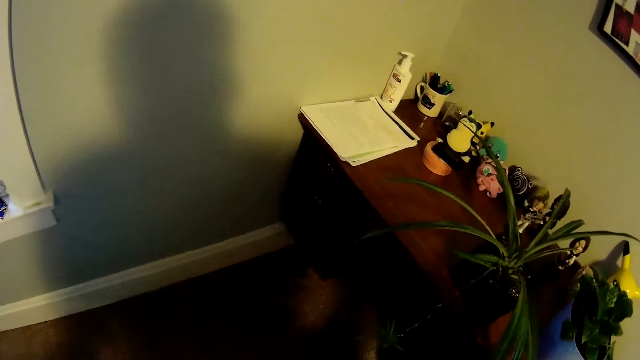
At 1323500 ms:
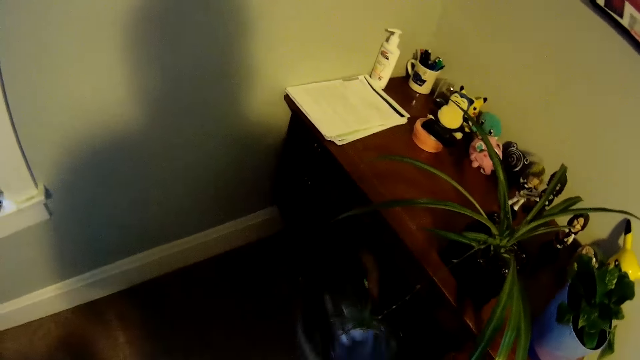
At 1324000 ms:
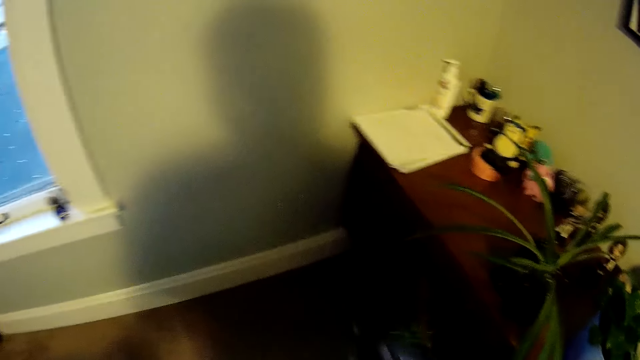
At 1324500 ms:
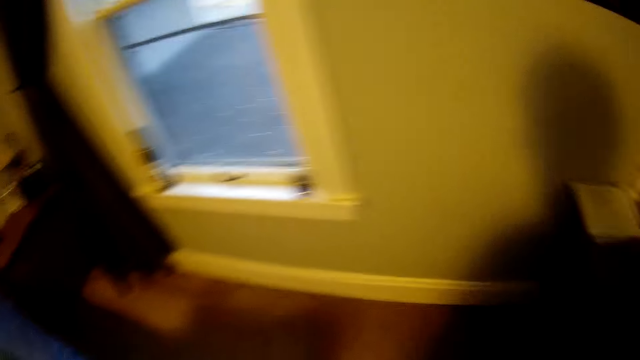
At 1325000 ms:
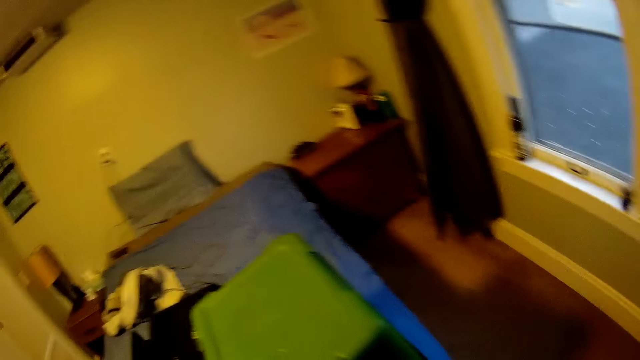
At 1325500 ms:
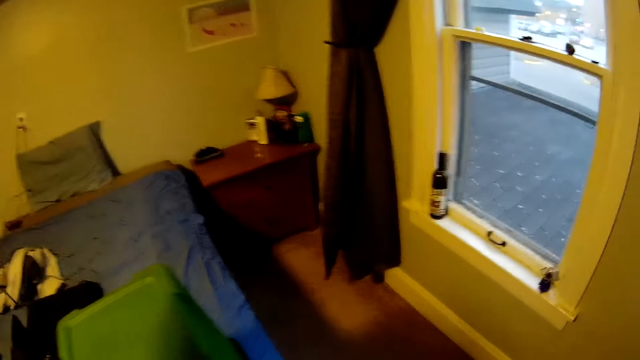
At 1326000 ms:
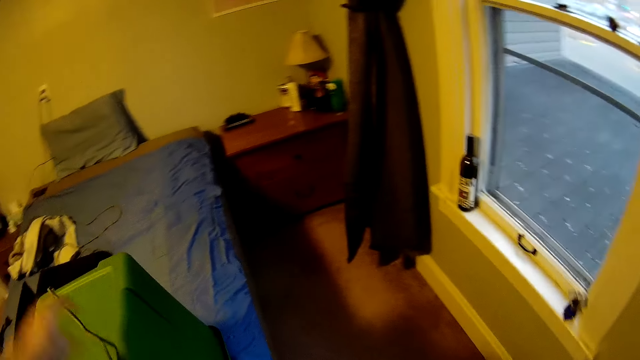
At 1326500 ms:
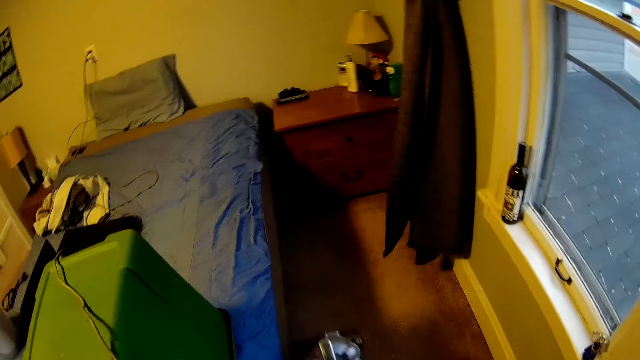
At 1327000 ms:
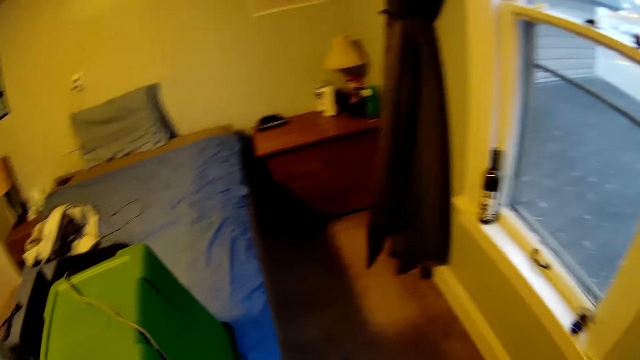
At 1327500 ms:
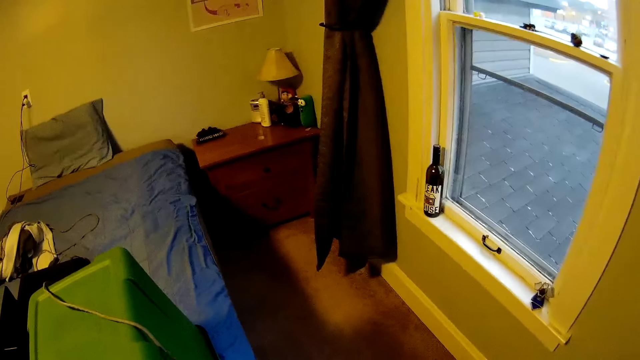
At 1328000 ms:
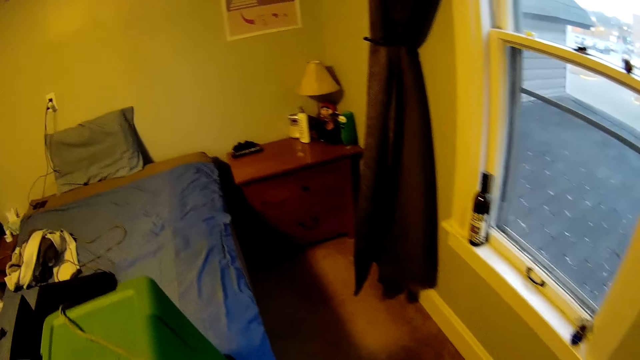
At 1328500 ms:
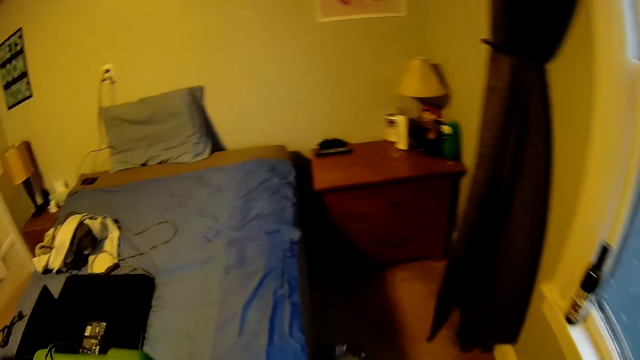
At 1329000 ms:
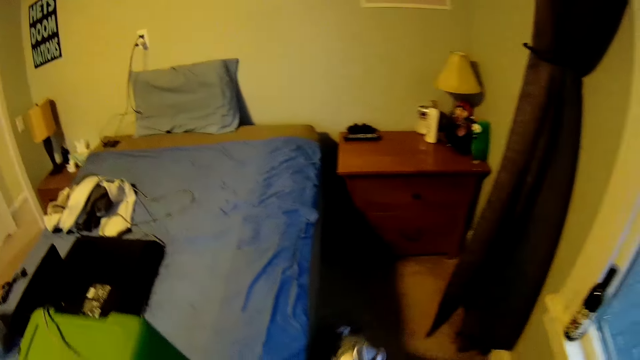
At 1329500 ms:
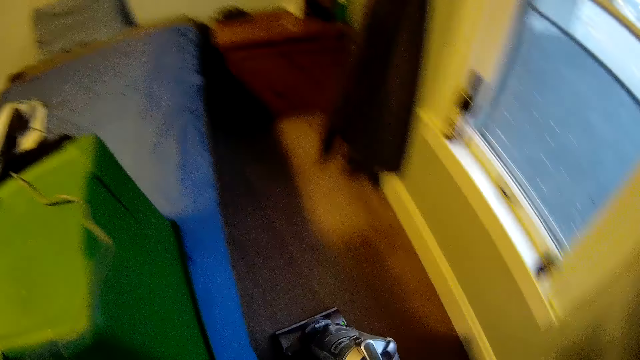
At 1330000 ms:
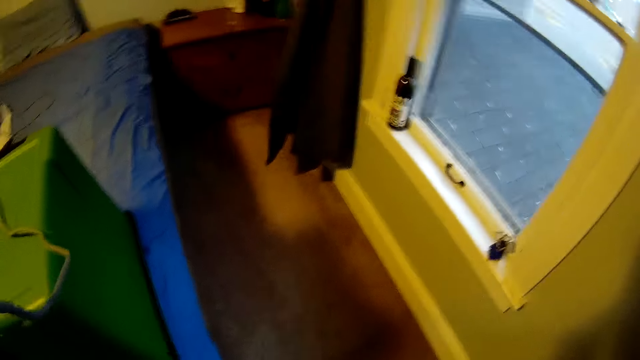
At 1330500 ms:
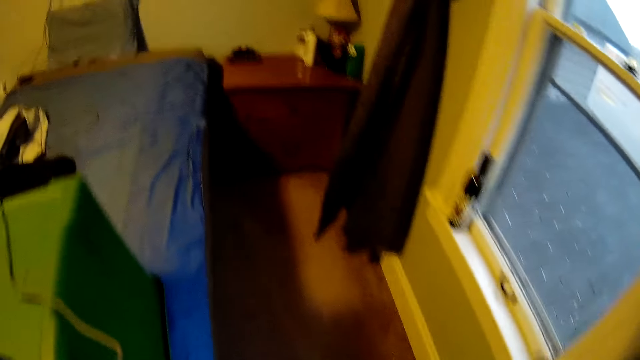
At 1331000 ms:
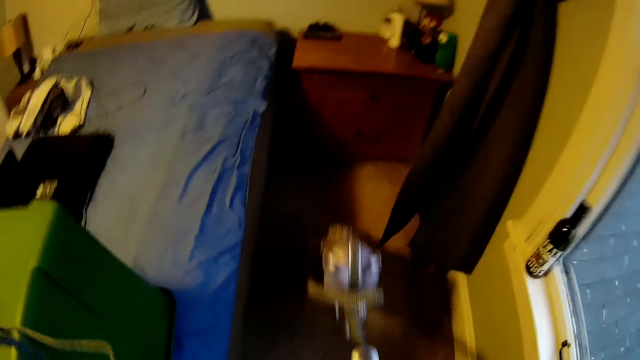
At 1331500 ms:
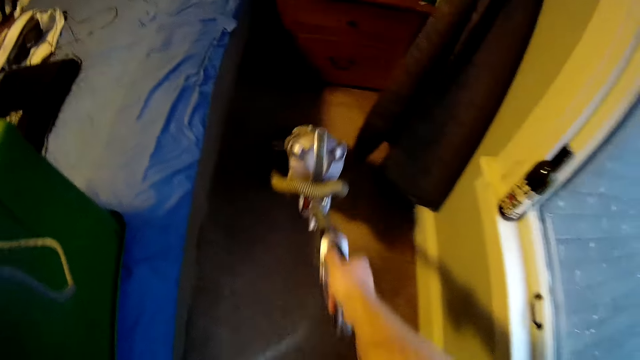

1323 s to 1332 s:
The camera wearer straightens a cable on the vacuum cleaner. They wipe dust on the carpet using the vacuum cleaner.

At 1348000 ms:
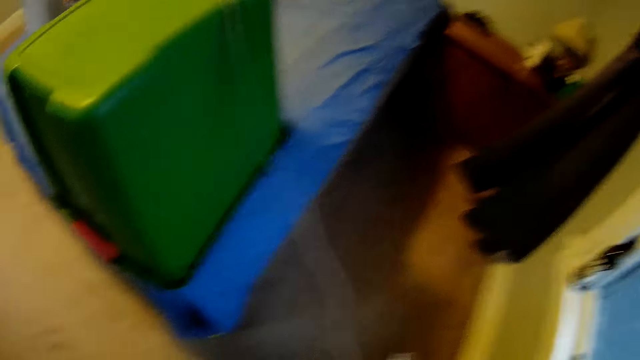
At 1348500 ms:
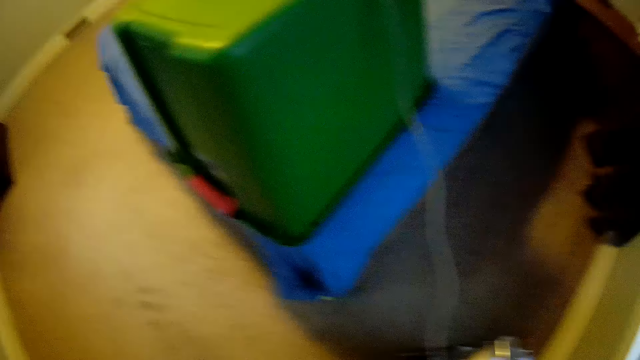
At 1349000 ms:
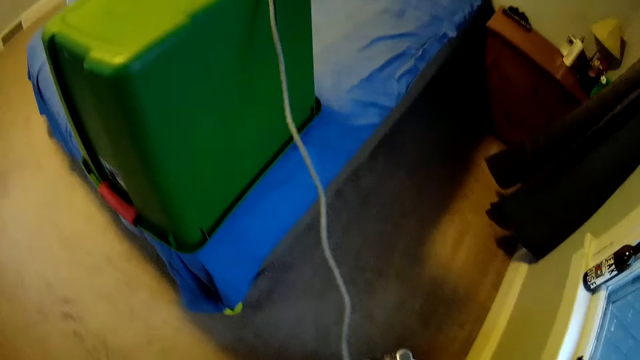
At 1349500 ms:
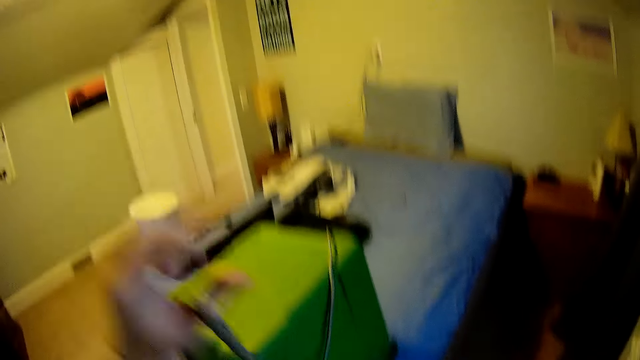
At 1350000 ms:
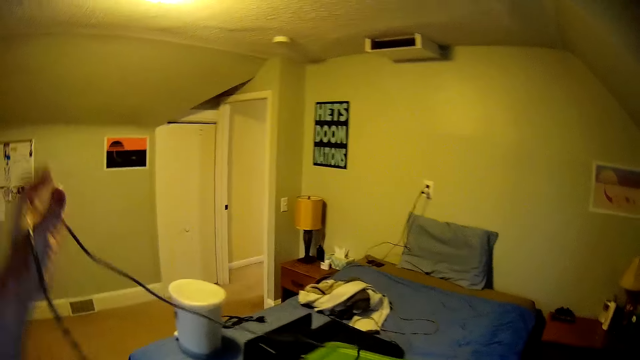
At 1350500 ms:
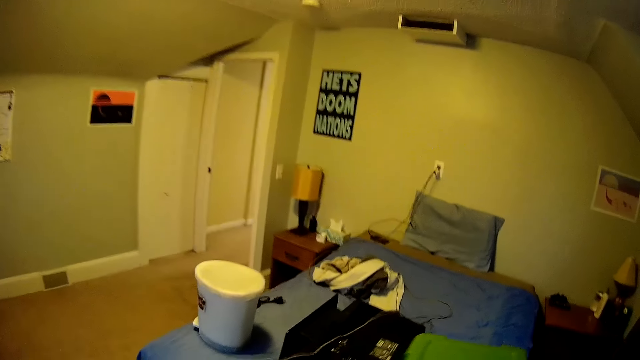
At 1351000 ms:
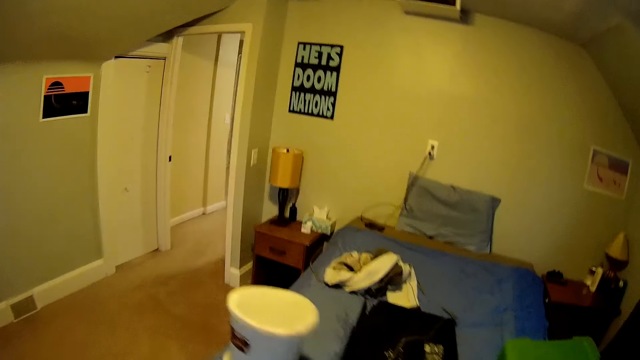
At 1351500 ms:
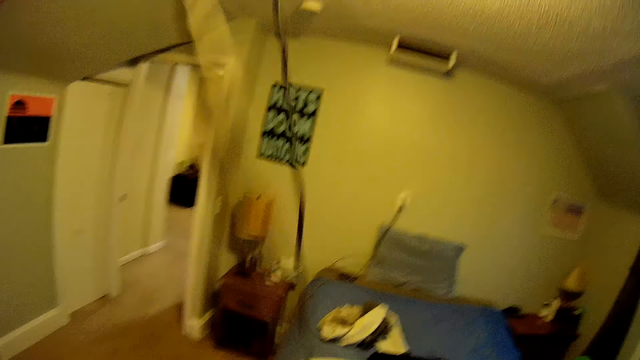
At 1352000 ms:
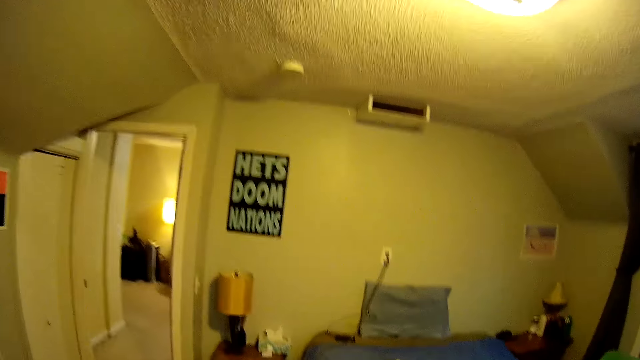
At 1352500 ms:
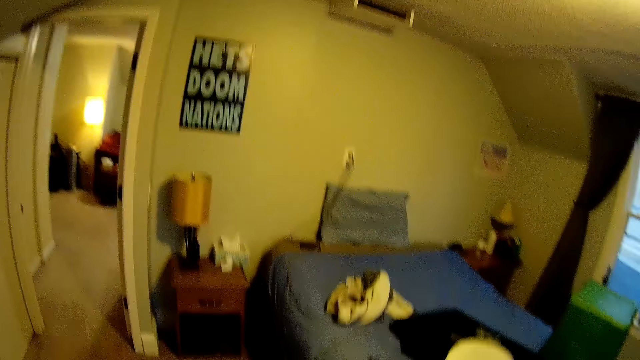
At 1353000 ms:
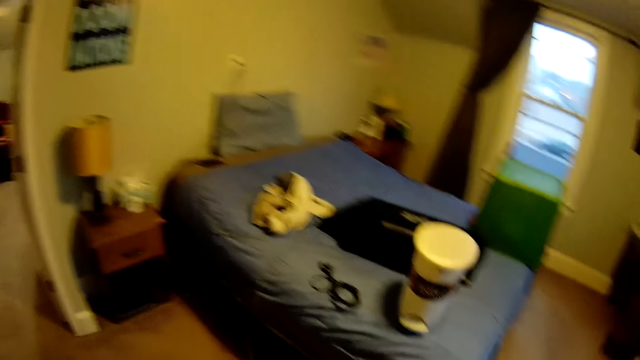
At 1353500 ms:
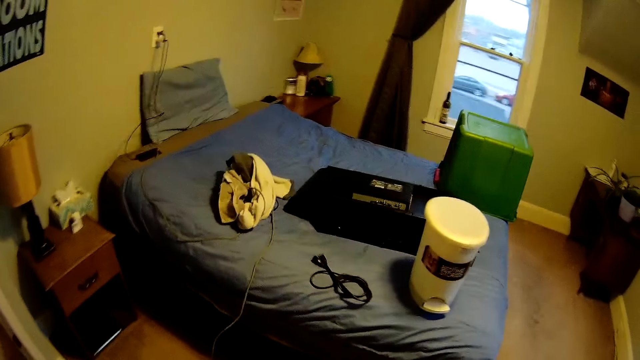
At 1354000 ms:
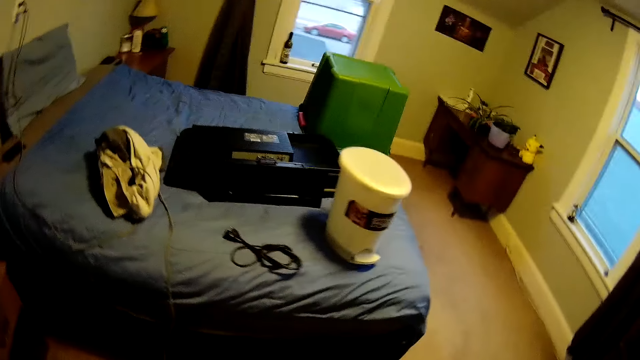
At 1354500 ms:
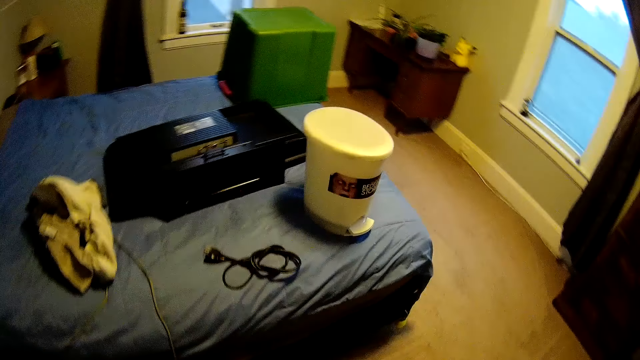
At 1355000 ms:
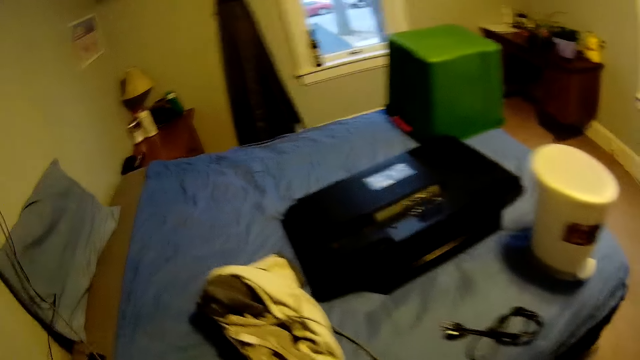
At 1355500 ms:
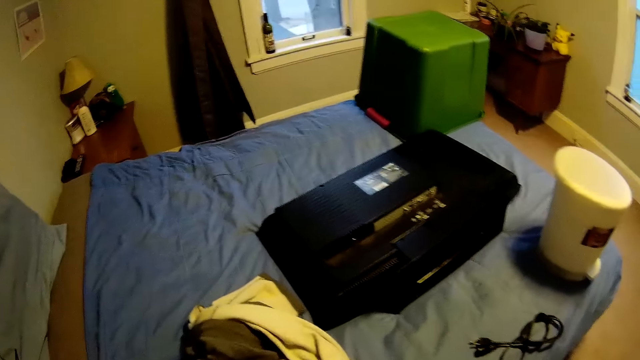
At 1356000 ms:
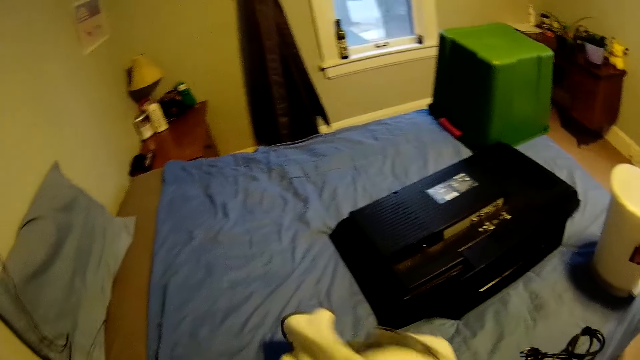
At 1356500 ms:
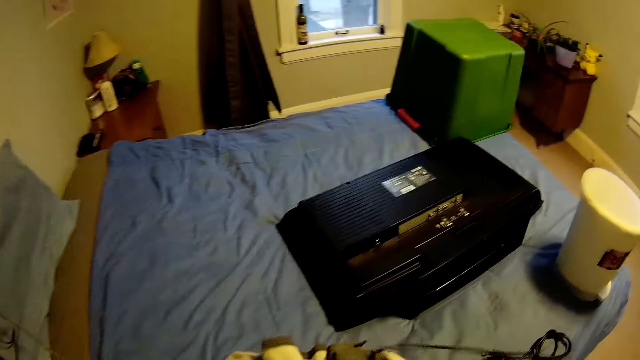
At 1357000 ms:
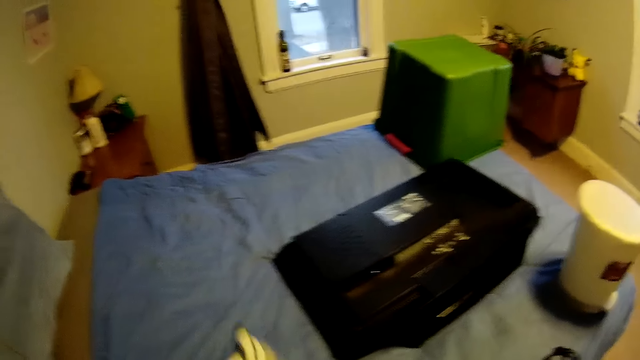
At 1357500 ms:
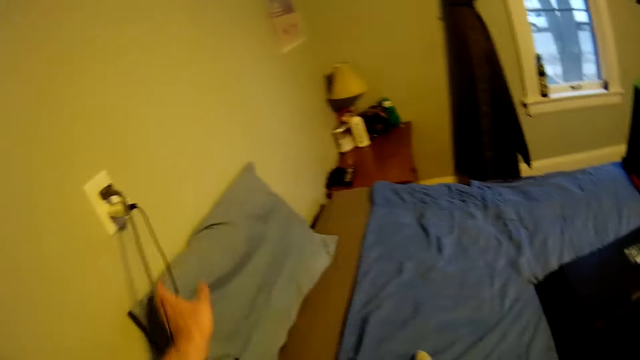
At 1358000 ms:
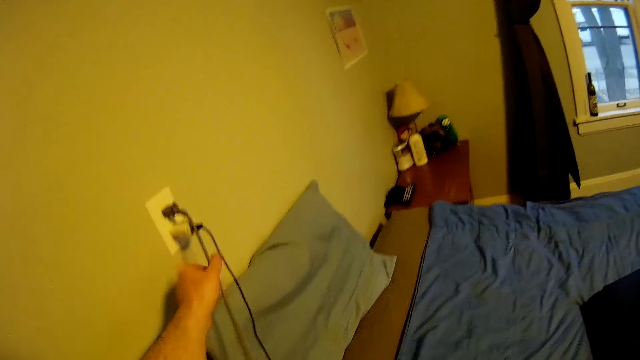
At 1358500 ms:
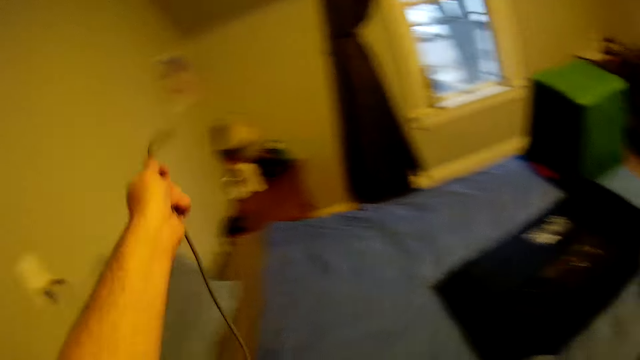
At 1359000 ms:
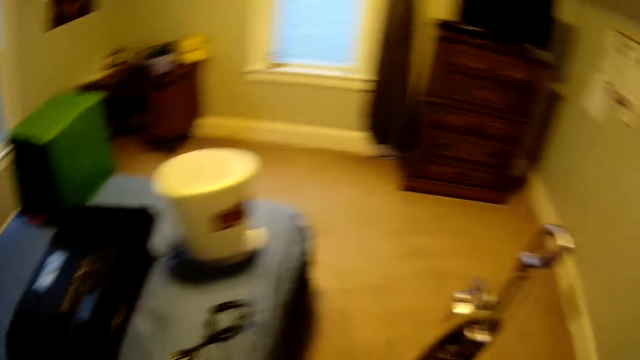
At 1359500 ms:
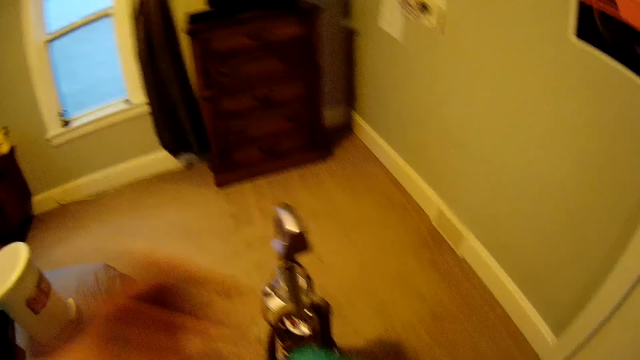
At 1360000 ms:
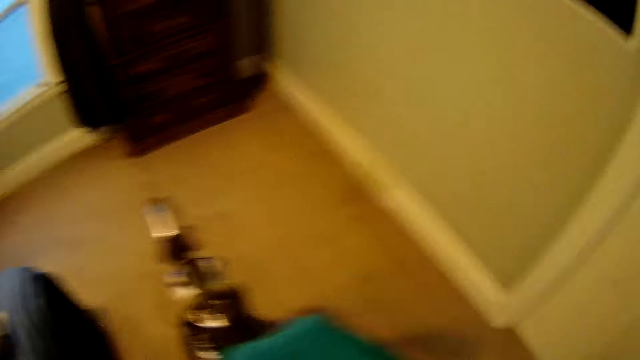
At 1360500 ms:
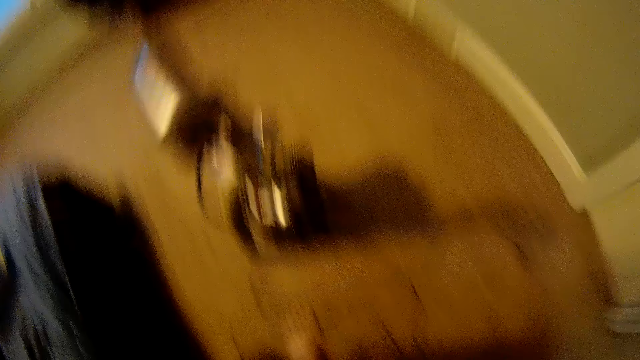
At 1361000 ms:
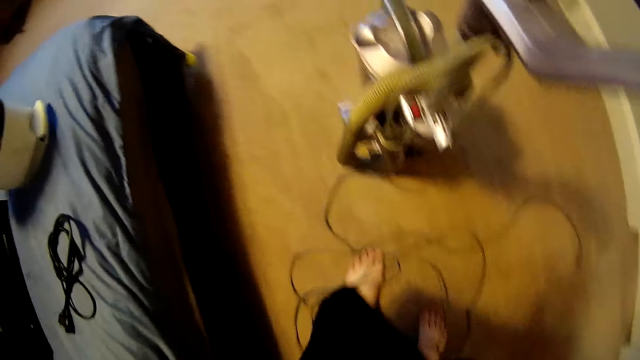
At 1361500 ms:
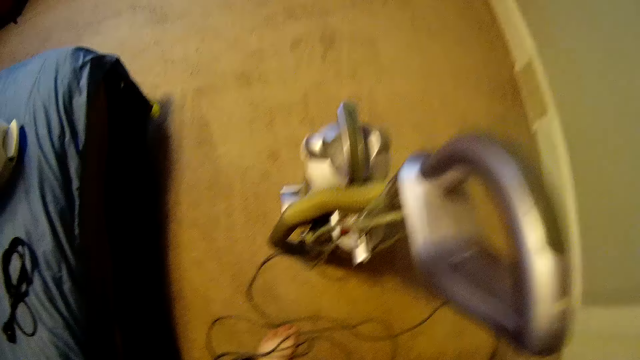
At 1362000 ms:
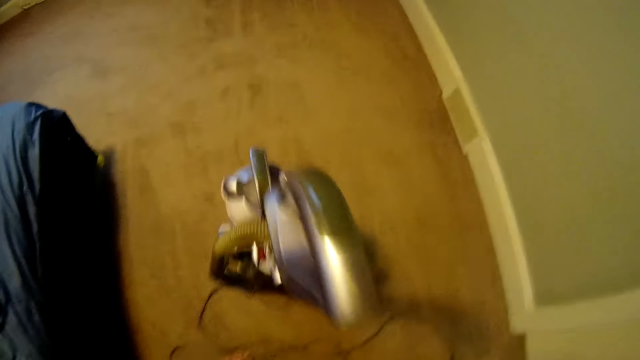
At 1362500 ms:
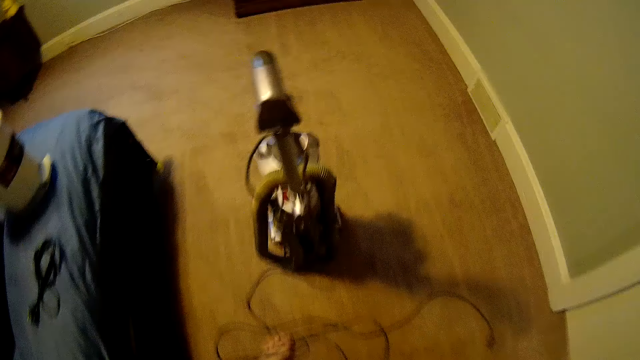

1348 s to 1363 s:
The camera wearer straightens a cable on the vacuum cleaner. They walk in a room. They pick up a cloth or jacket on the bed. They unplug a cable on the socket. They align a camera. They zip the jacket.
